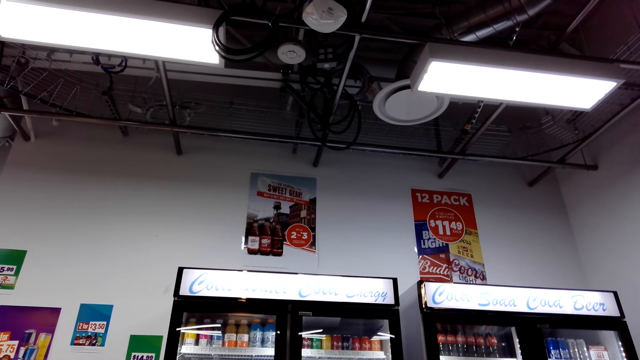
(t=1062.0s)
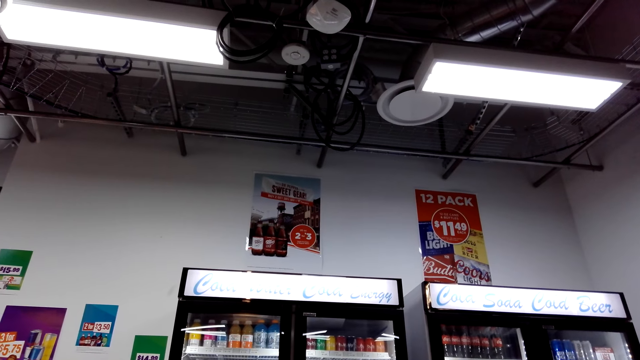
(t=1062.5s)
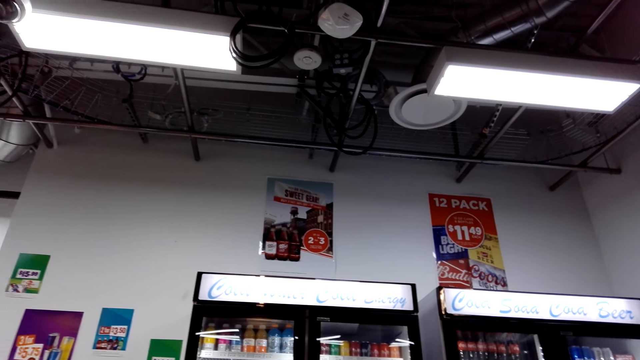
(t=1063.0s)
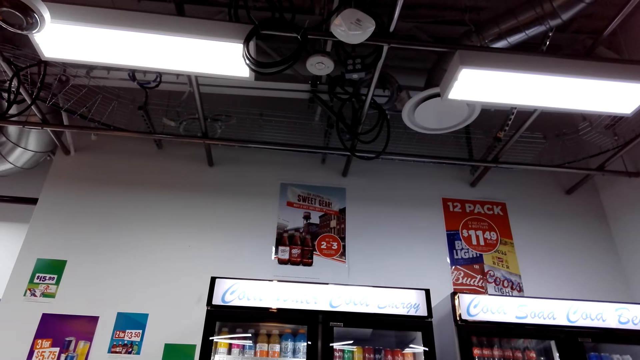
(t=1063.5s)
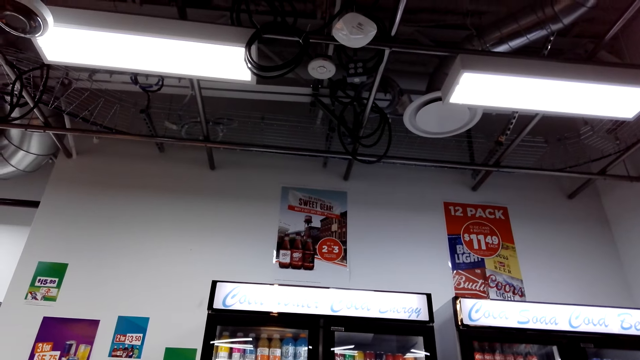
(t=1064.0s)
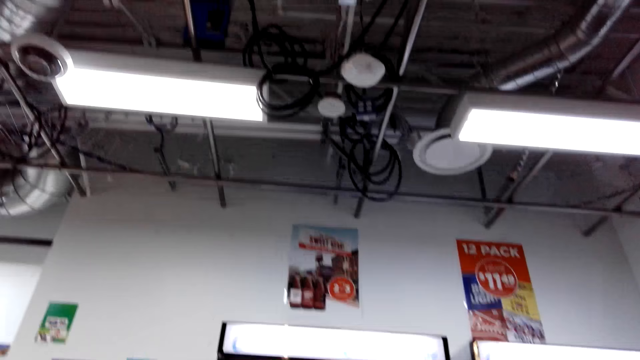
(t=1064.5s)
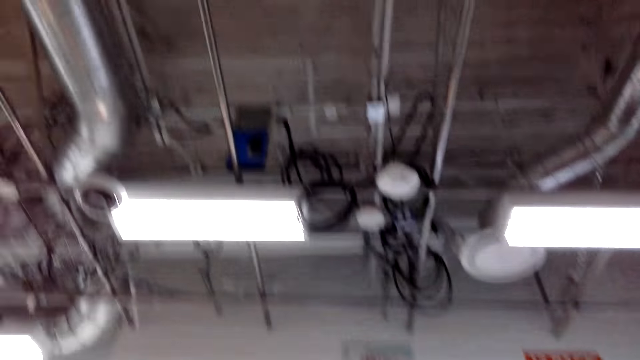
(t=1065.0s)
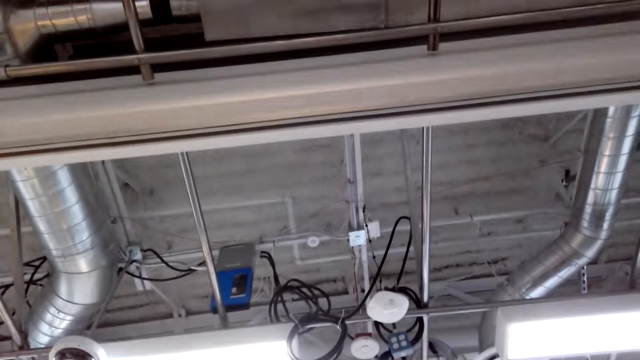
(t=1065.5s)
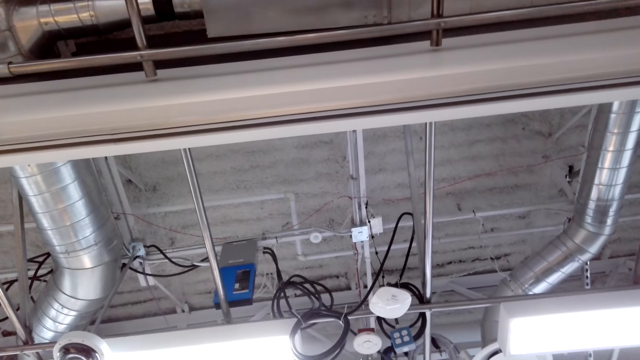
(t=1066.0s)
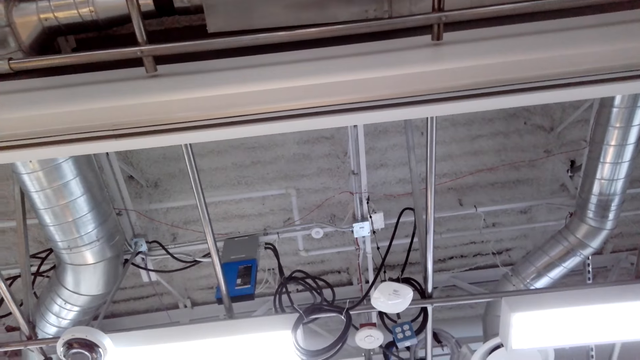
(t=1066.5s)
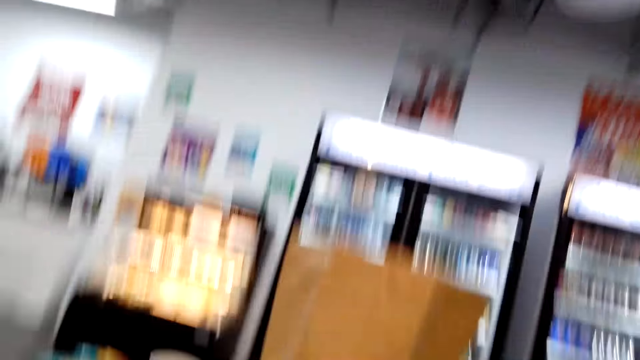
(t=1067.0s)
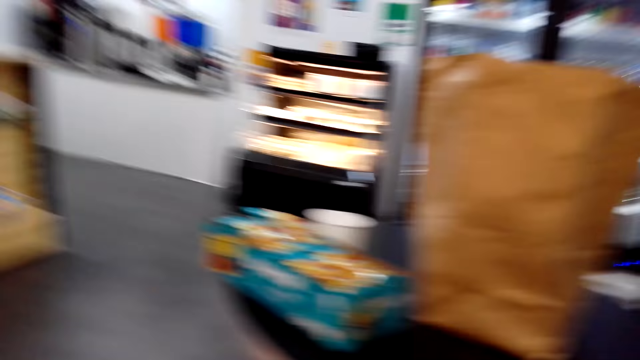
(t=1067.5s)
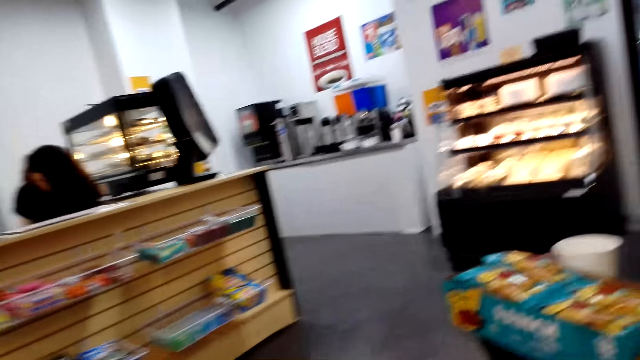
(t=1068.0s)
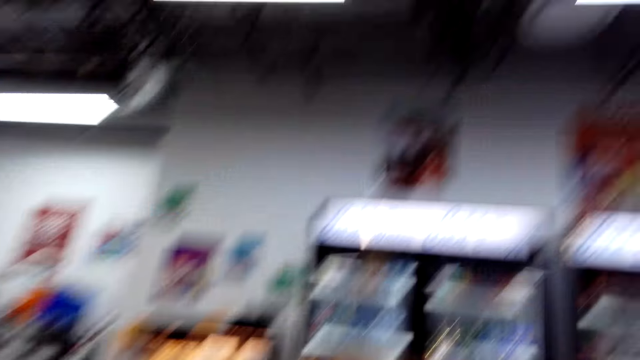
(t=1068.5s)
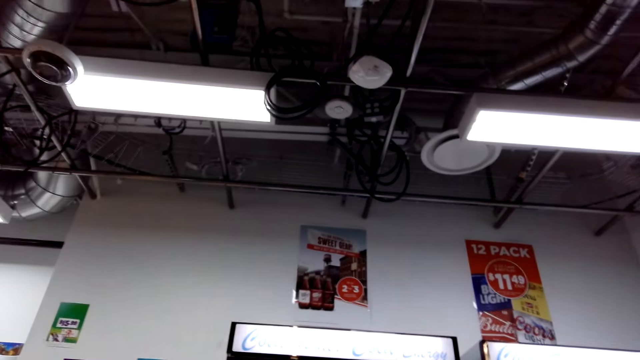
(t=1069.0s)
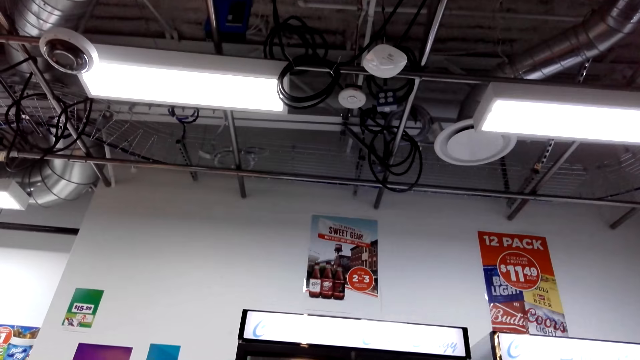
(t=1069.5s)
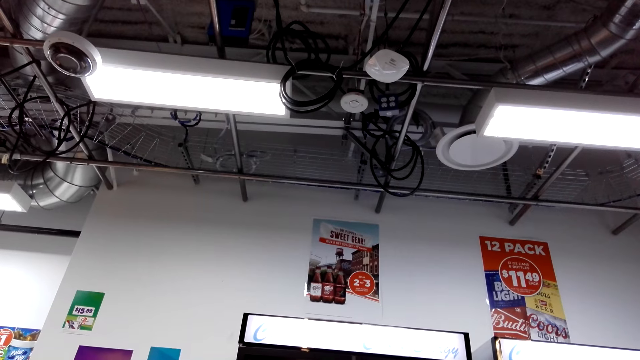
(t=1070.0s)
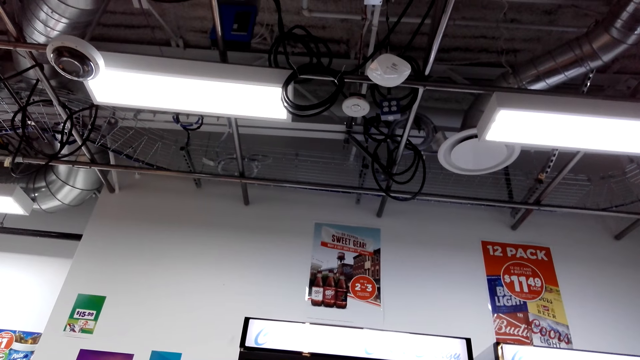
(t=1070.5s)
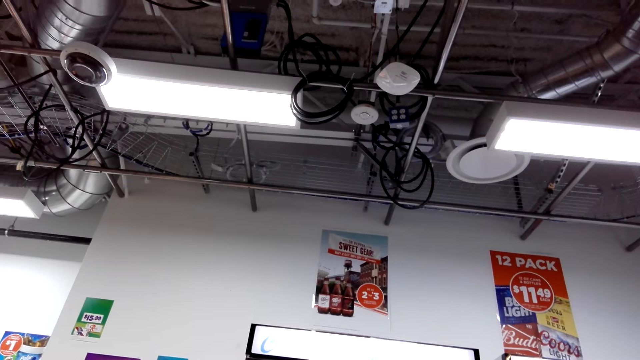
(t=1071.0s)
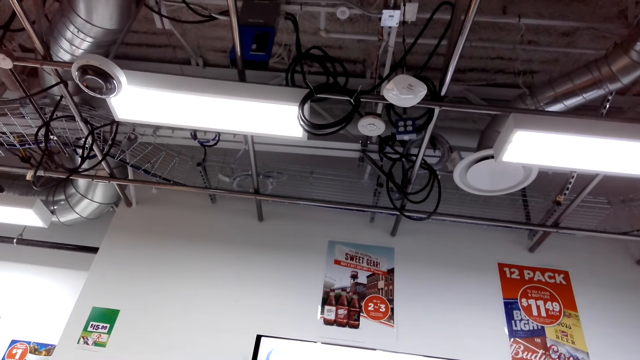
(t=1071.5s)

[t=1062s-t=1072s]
The camera wearer looks around a shop.

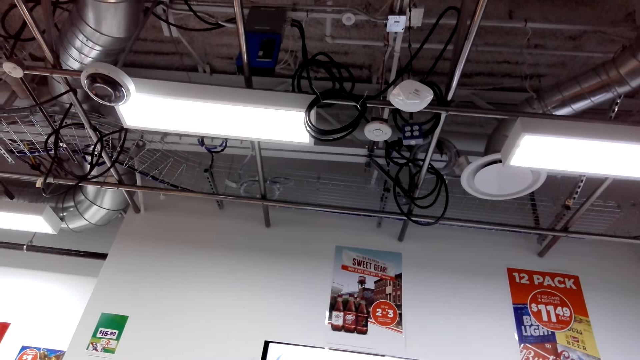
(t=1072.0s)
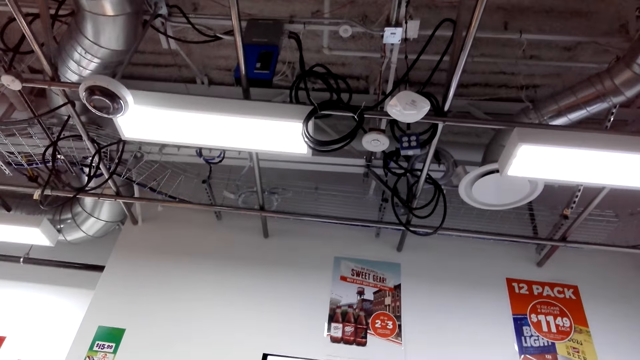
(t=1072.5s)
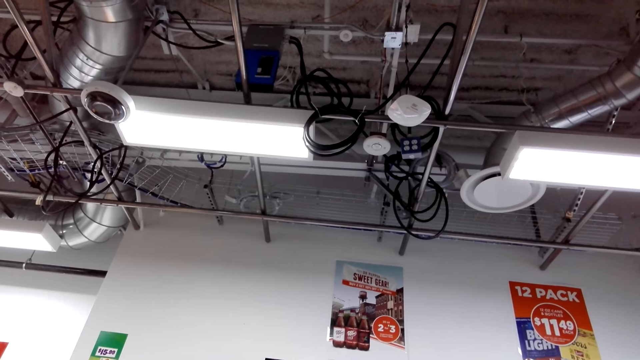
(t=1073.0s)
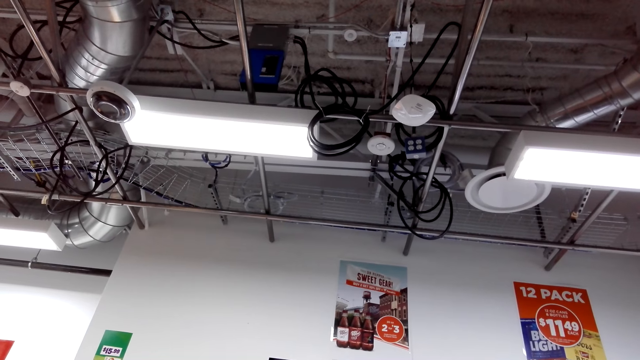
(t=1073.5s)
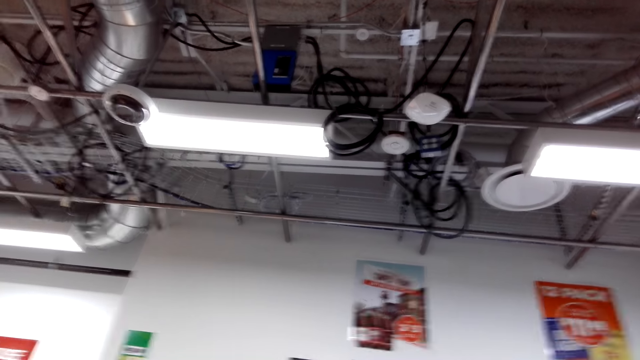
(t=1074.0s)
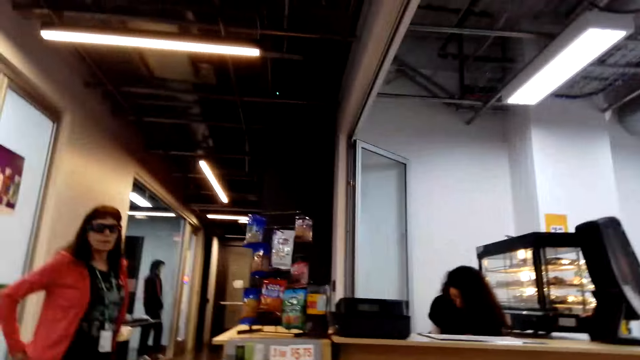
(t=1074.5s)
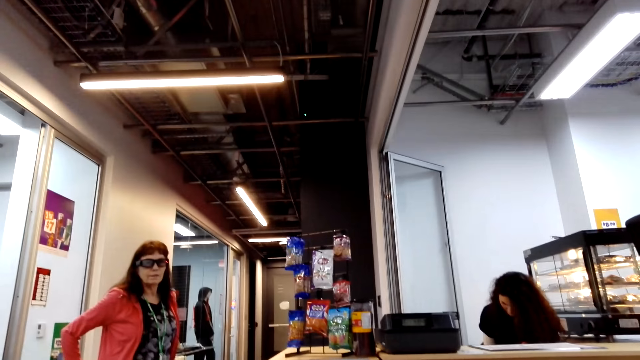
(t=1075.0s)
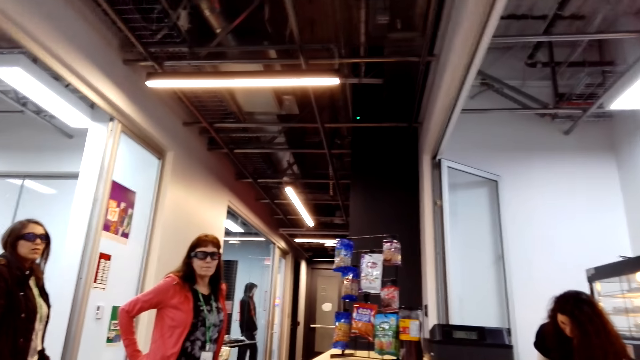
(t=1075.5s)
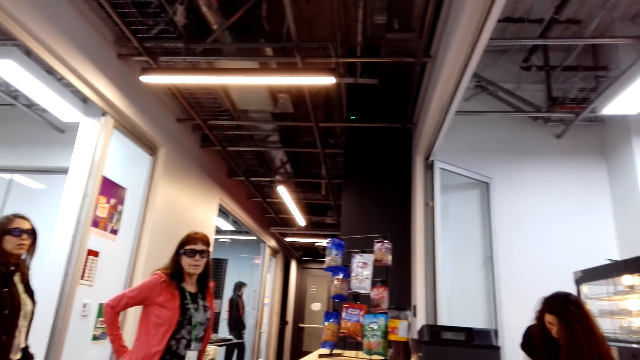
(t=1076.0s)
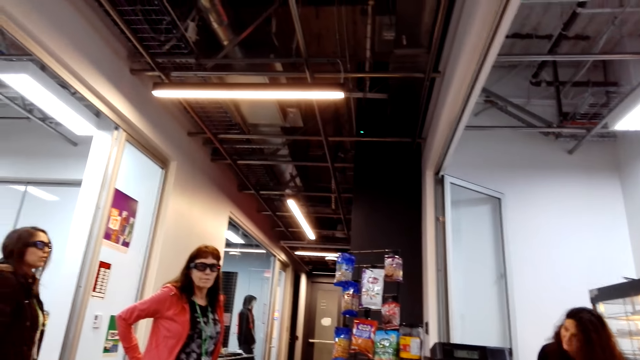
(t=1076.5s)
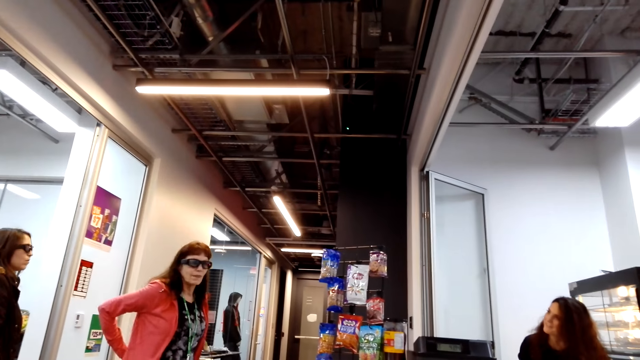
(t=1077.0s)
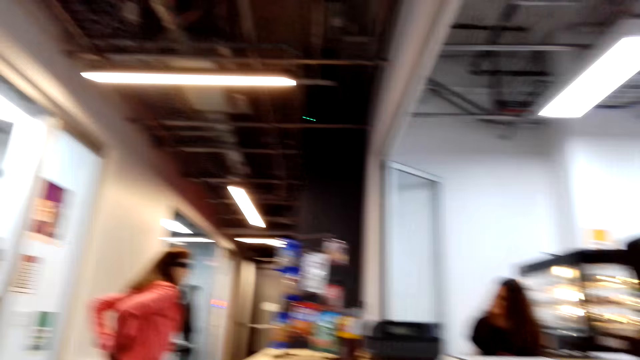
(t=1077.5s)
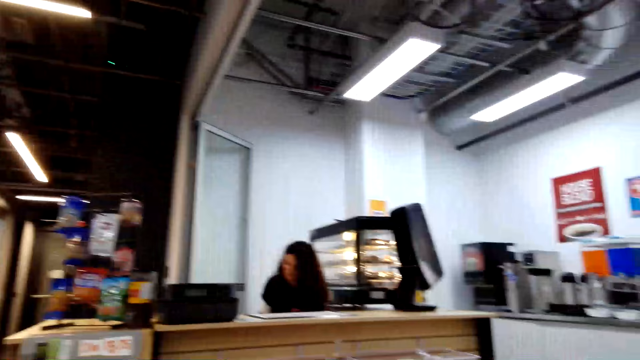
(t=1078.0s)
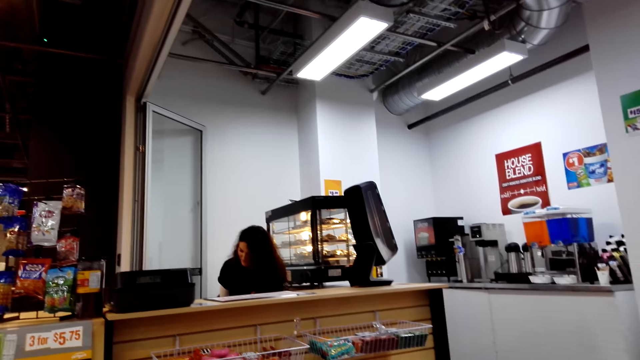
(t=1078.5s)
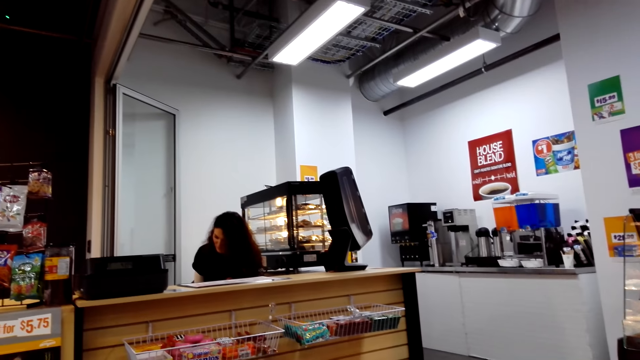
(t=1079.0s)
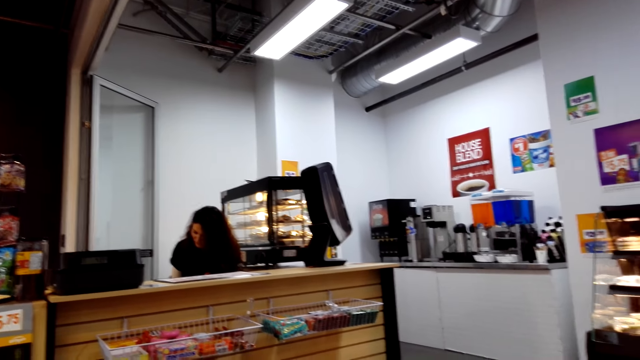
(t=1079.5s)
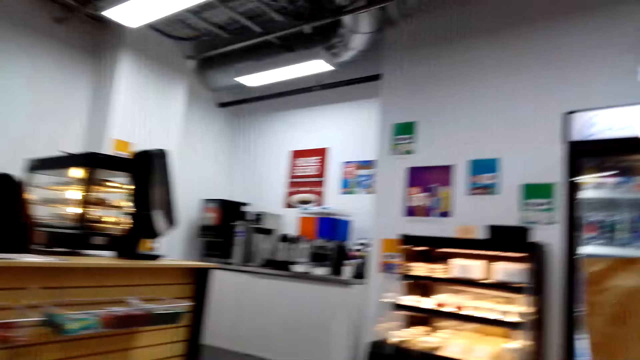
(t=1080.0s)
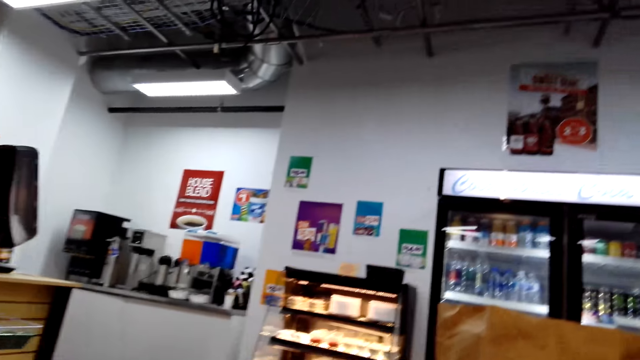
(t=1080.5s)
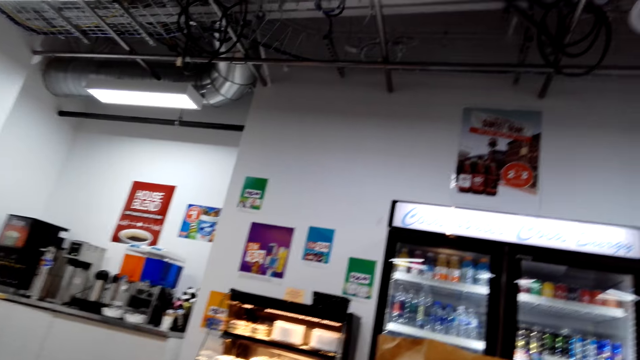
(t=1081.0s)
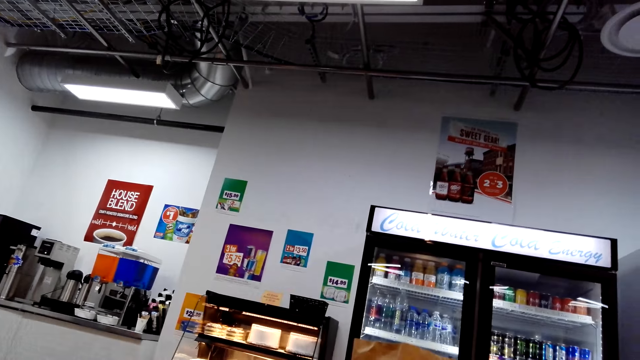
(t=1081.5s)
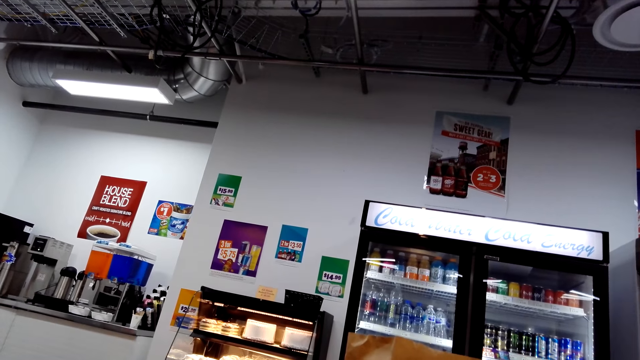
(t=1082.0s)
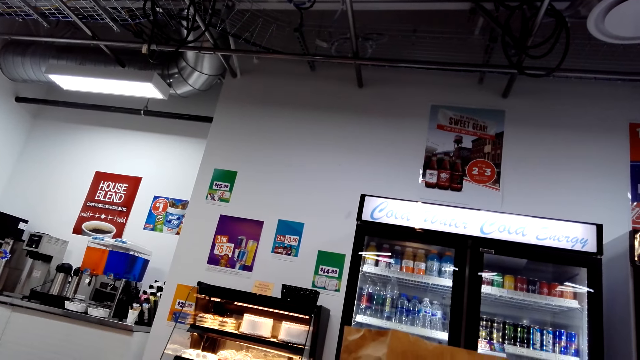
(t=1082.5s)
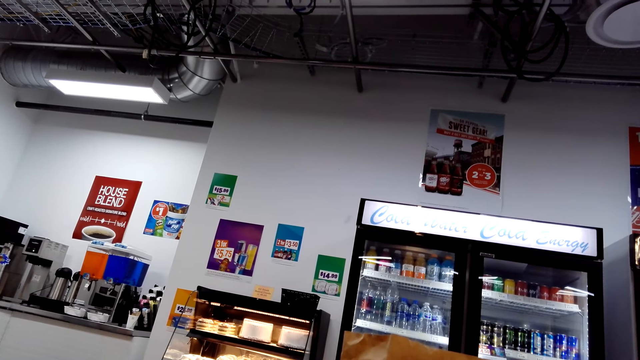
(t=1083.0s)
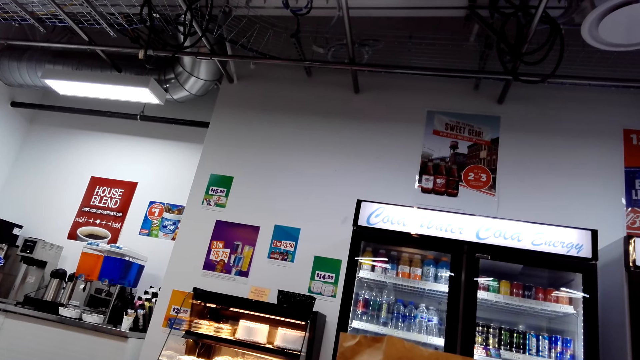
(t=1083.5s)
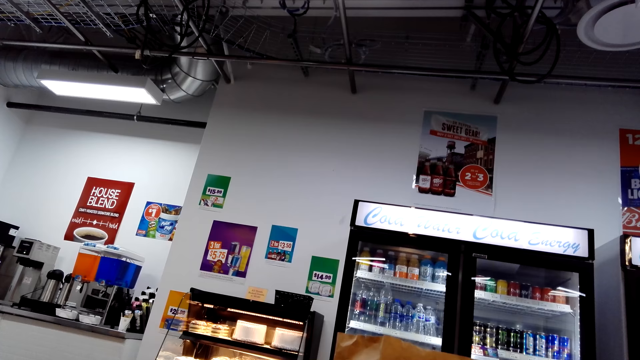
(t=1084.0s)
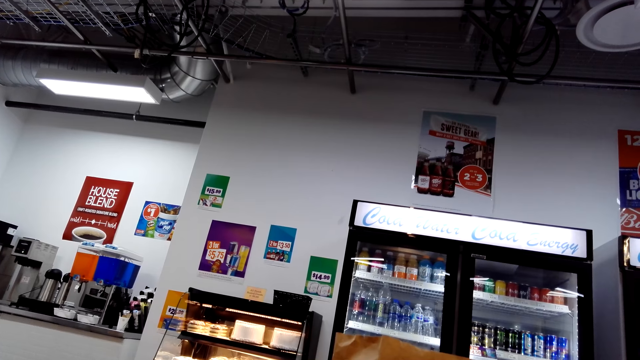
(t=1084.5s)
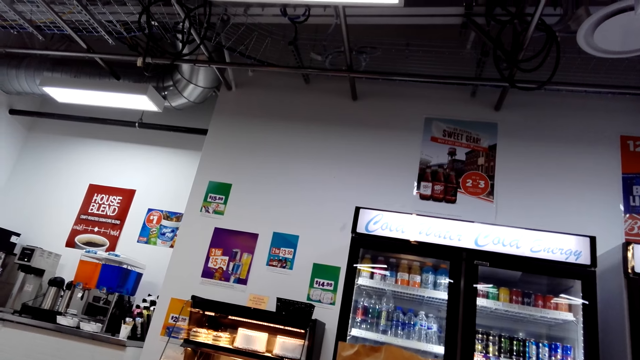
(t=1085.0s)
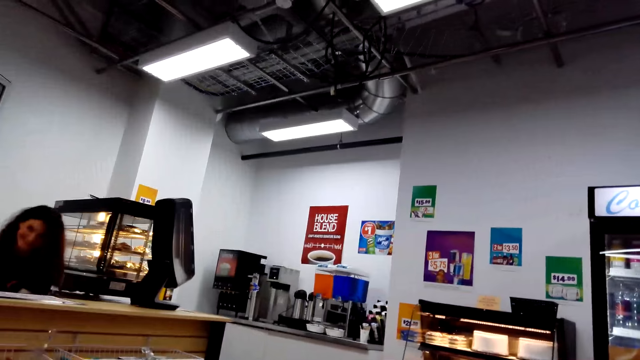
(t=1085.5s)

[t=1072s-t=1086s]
The camera wearer interacts with a person. The person stands next to a cashier. The camera wearer looks at the cashier. They look around a shop.
